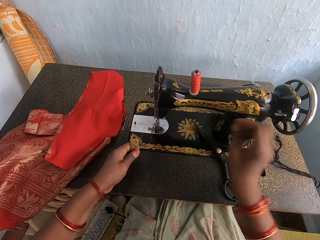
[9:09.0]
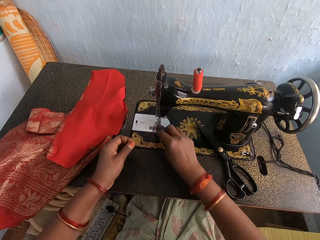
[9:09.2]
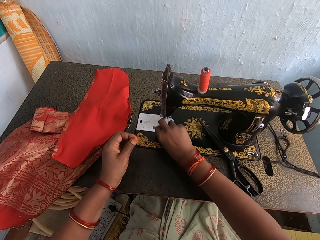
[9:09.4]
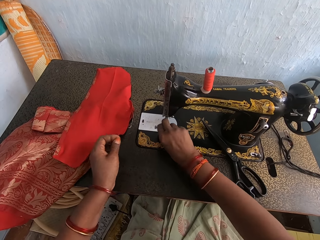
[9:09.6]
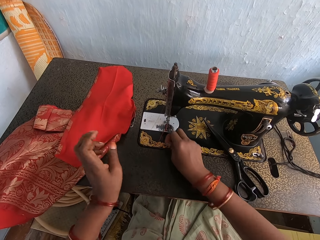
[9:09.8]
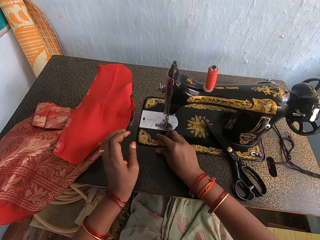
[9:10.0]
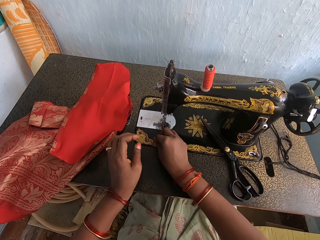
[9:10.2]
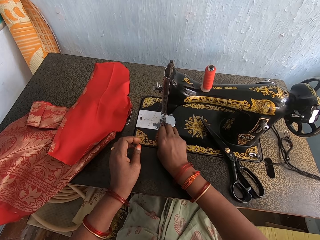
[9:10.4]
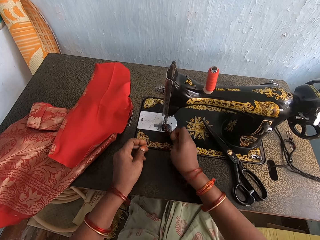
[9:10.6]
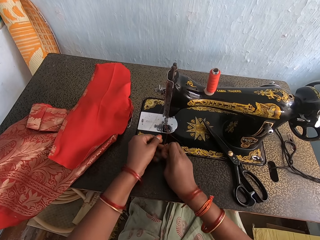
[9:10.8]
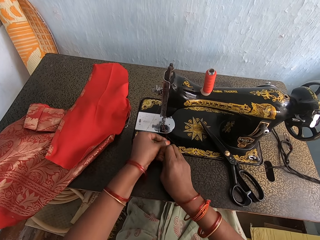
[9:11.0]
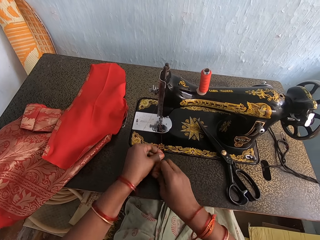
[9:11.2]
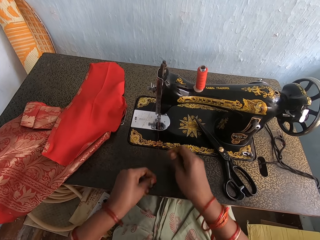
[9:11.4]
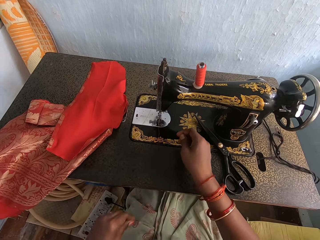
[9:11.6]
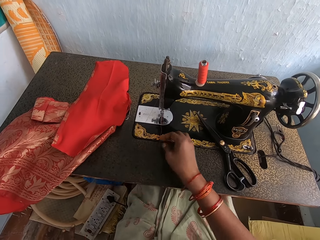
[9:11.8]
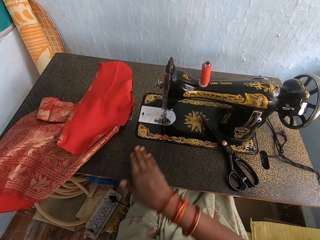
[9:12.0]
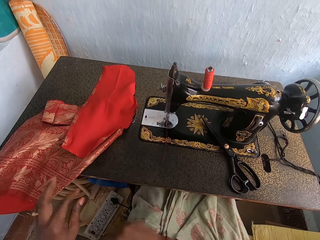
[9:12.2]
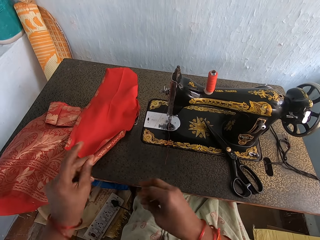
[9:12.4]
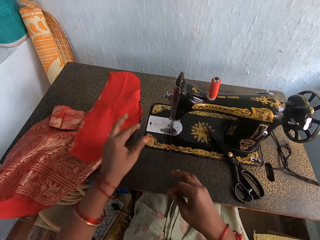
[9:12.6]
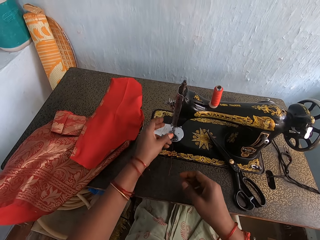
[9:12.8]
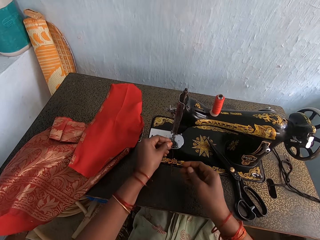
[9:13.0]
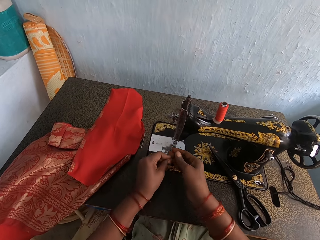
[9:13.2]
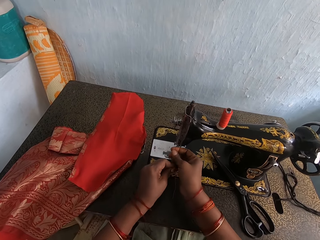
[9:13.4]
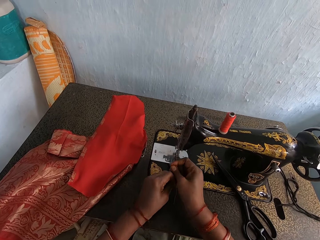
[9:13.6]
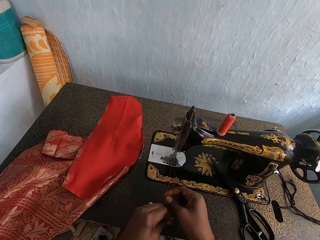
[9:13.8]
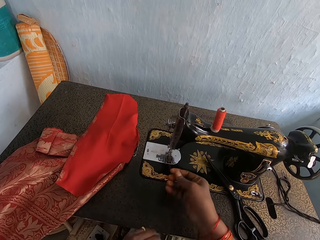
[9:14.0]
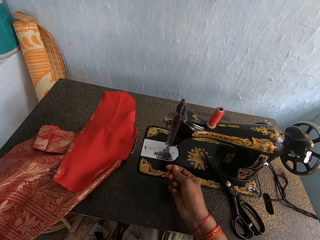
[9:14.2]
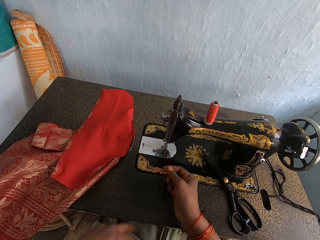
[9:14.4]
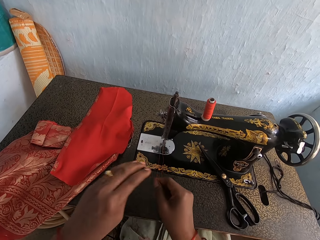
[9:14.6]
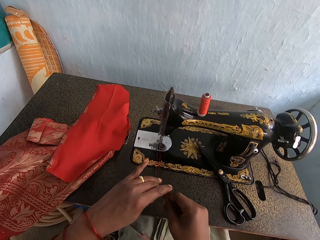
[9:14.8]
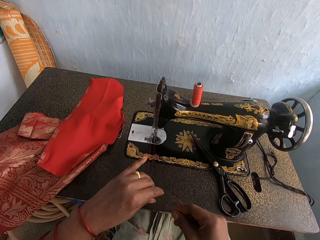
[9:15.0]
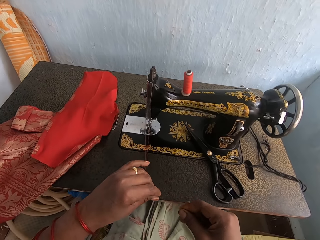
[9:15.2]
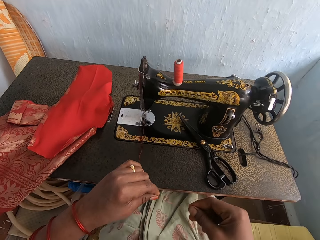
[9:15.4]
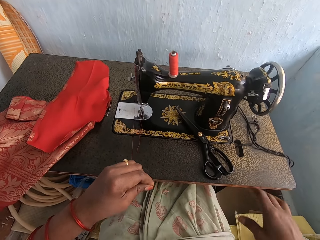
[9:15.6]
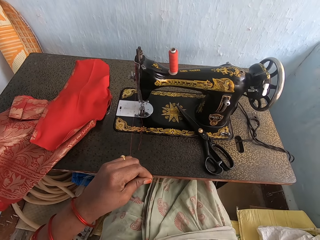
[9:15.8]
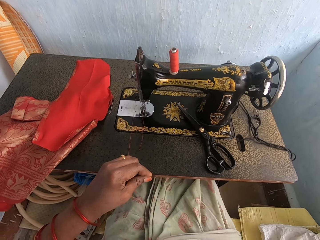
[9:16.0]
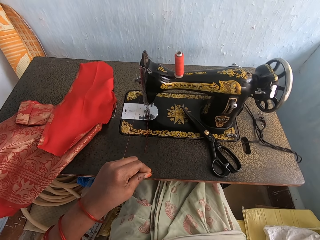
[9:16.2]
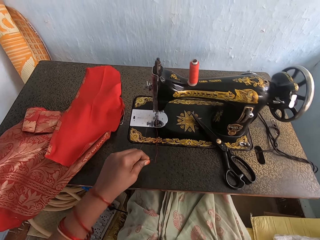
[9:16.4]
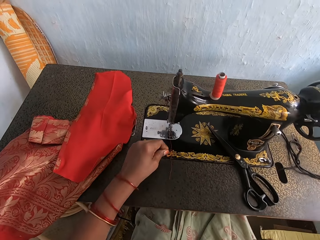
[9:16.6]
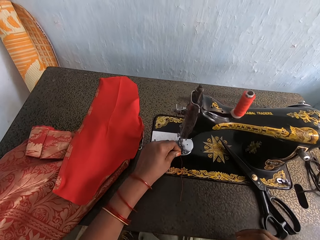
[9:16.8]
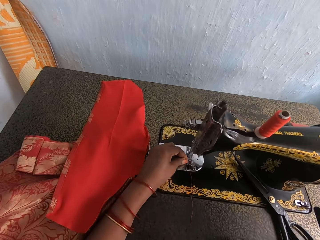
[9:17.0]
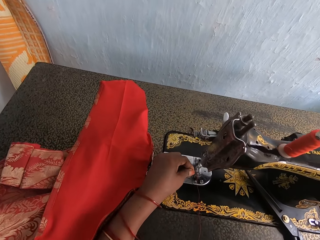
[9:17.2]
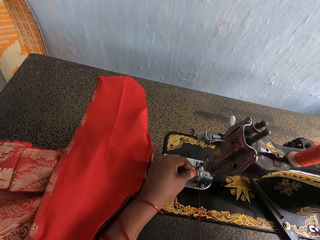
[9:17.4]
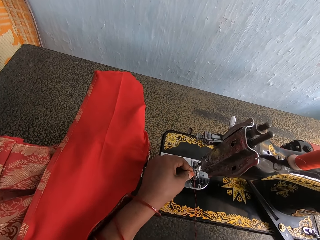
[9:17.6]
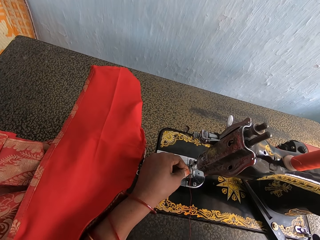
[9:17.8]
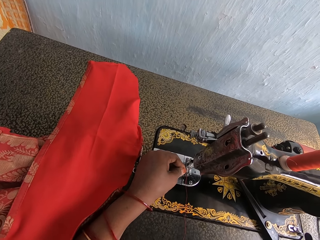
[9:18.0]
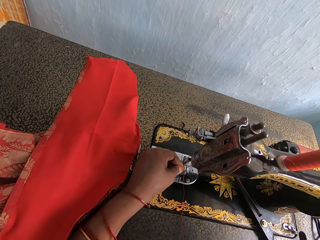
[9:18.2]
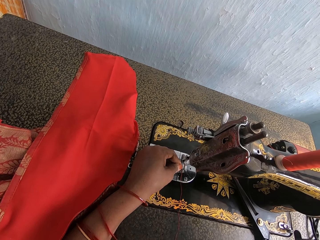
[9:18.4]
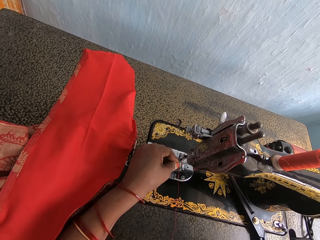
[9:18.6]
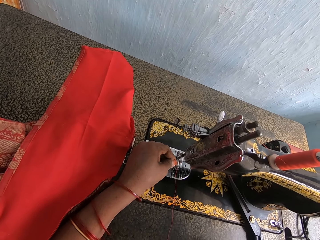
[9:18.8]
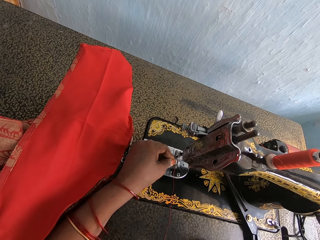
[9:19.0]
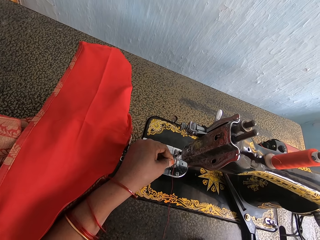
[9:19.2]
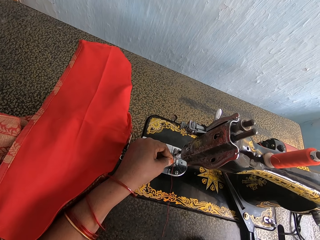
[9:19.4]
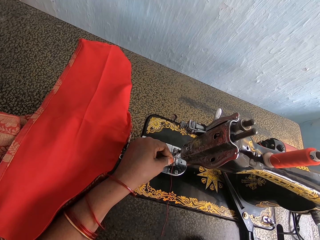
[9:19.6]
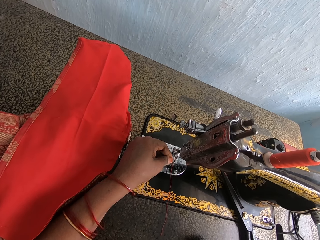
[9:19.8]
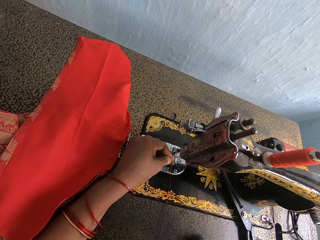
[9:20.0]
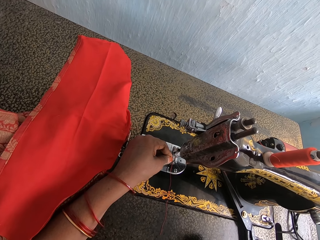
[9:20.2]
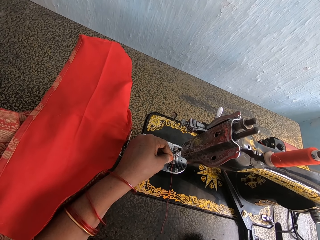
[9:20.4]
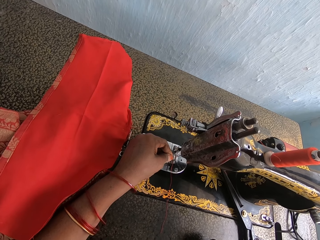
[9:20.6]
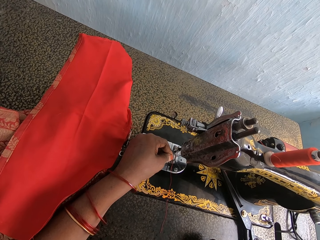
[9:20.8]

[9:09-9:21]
The camera wearer turns the machine balance wheel. They operate the sewing machine with the right hand. They pull the sewing thread on the machine with both hands. They move around both hands. They pull the thread with both hands. They hook the thread to the machine needle.

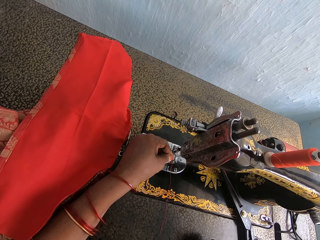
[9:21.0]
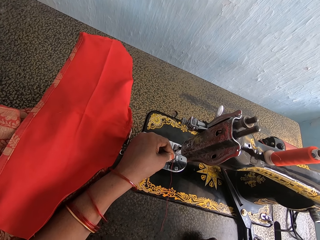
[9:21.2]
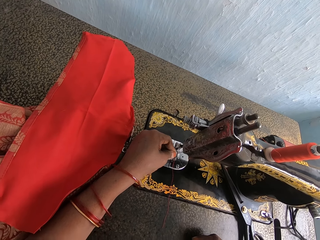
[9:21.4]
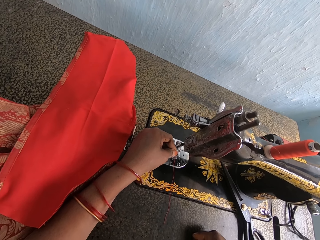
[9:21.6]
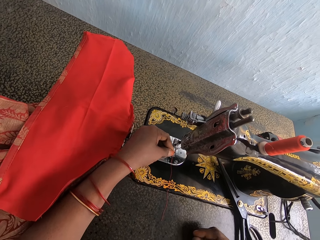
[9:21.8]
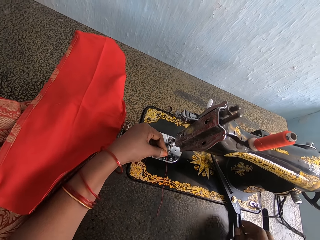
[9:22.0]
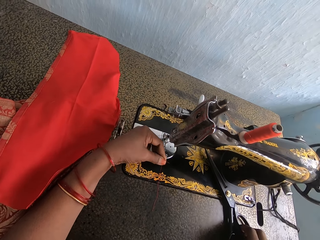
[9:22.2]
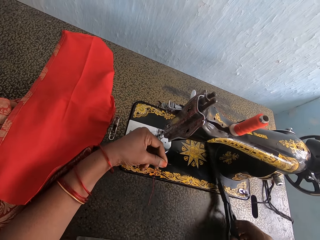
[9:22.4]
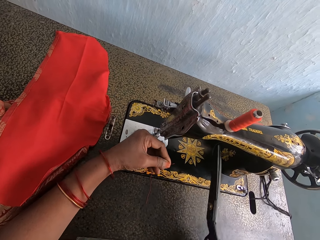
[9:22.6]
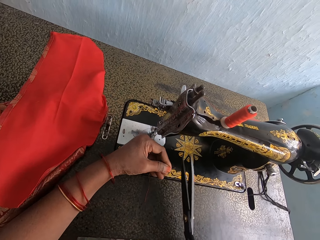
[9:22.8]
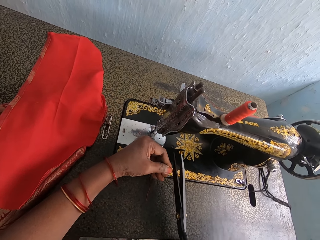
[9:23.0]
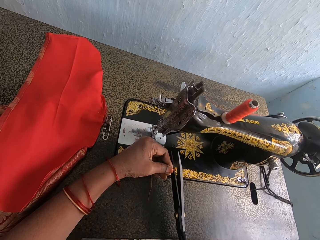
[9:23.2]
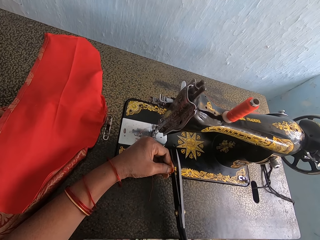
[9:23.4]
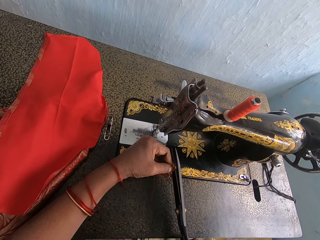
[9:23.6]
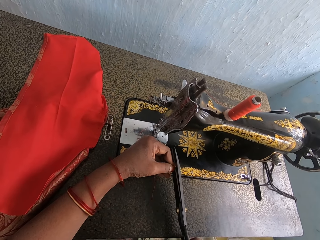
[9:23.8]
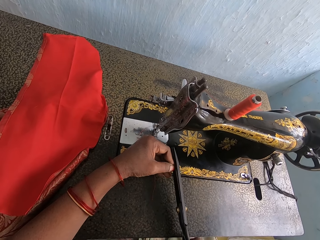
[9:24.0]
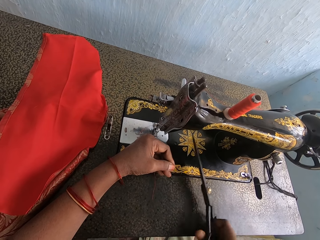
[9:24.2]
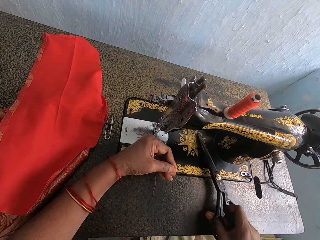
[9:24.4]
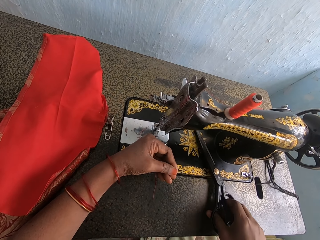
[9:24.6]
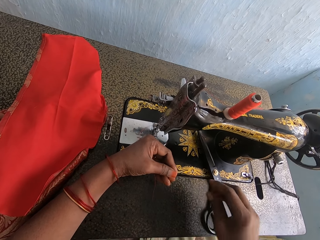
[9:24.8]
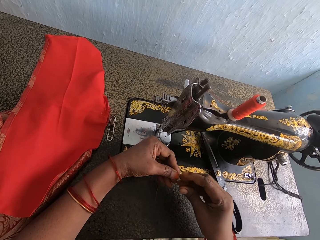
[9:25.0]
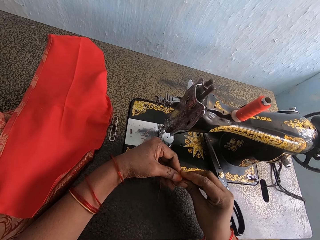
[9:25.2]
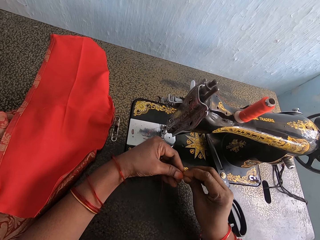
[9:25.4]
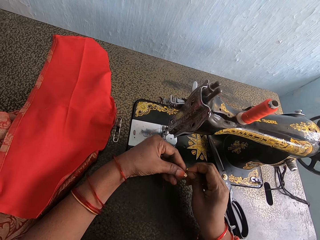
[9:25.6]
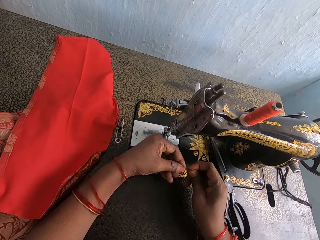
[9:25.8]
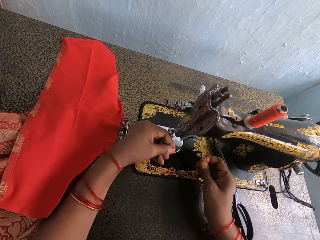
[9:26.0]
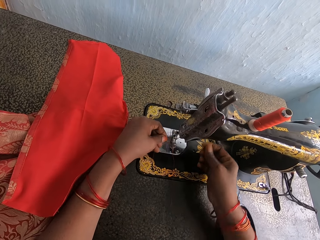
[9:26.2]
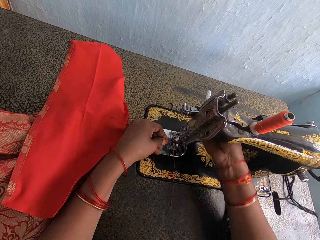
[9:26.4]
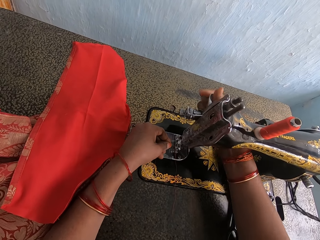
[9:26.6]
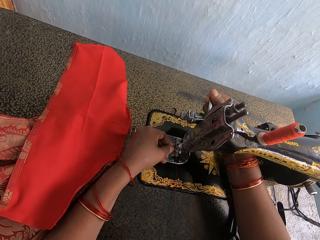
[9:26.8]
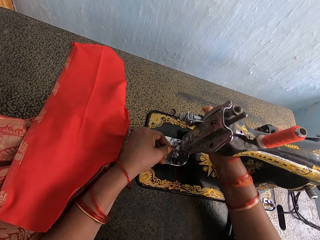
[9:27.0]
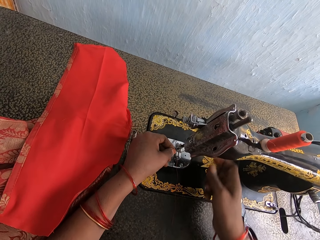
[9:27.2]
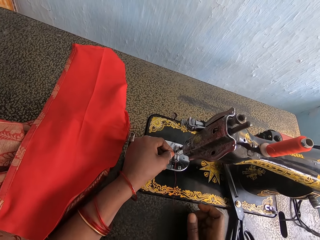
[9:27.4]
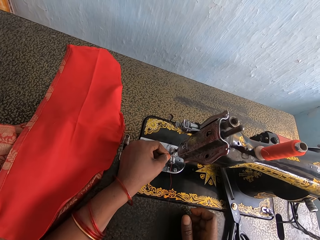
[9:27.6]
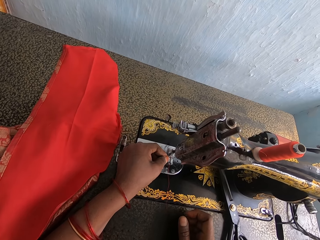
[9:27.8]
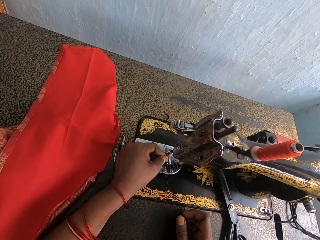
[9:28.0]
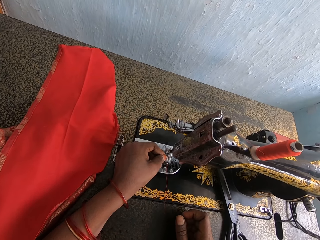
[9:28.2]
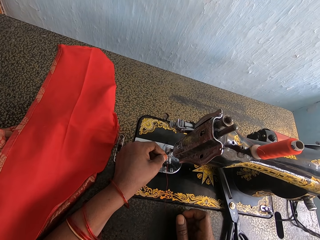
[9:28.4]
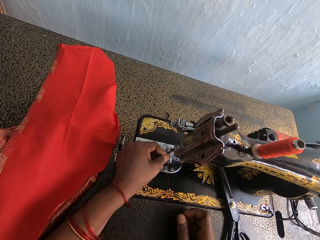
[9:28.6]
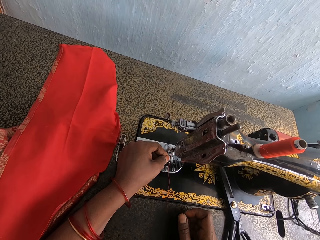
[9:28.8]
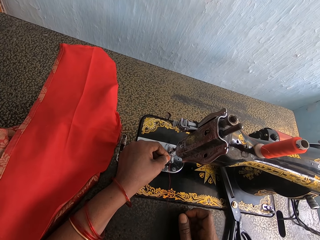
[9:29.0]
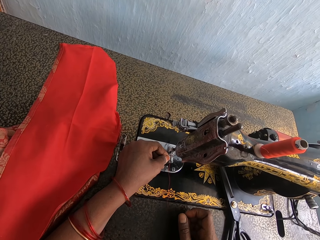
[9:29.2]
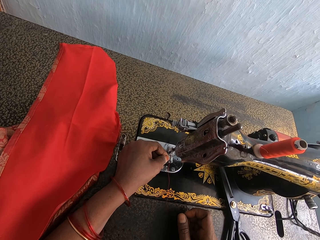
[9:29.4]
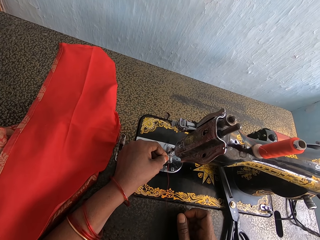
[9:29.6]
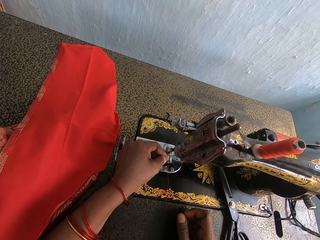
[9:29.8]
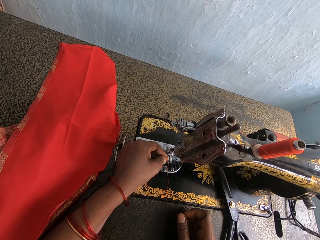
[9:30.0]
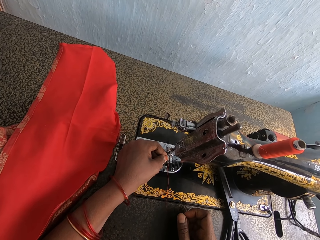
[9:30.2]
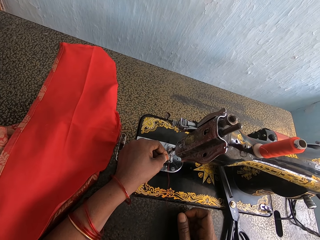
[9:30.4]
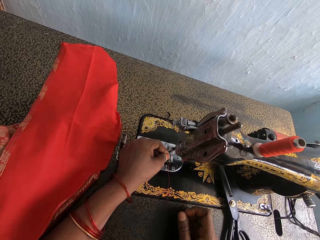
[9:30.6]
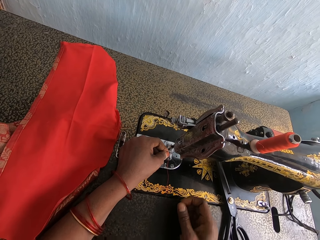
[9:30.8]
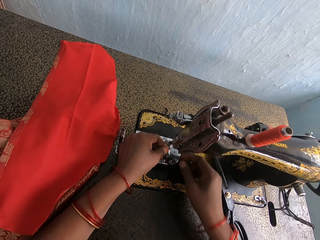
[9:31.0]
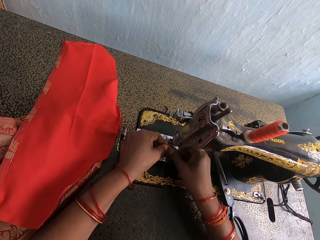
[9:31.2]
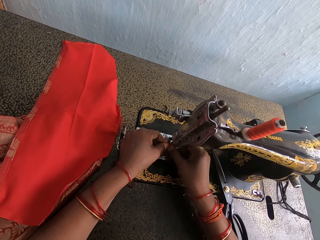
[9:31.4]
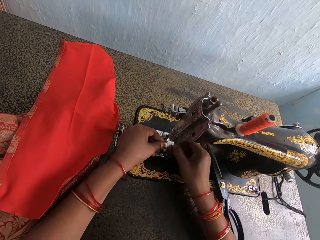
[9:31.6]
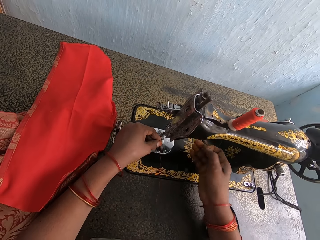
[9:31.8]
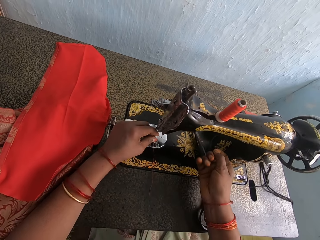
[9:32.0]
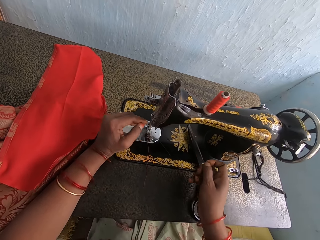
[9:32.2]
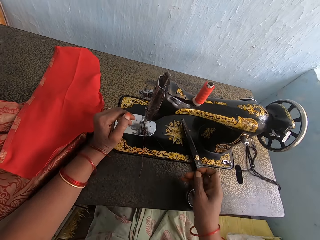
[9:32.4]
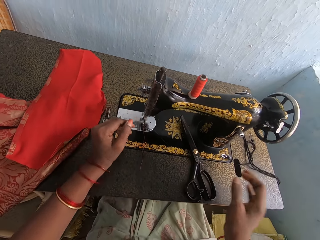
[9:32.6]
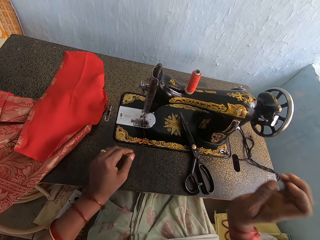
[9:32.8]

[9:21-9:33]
The camera wearer picks up a thread. They pick up the scissors. They cut the thread. They put the scissors down. They put the thread down. They adjust the sewing machine. They put the thread in the machine.
